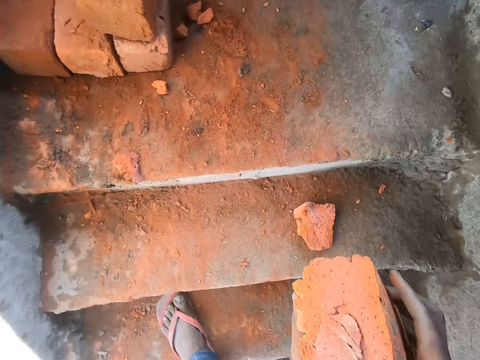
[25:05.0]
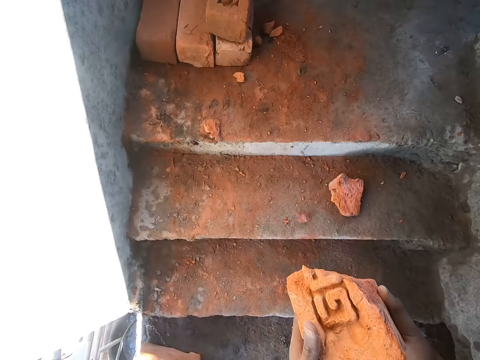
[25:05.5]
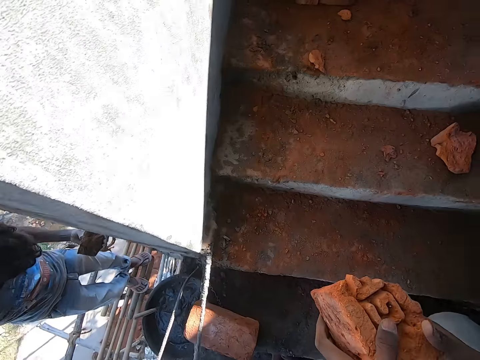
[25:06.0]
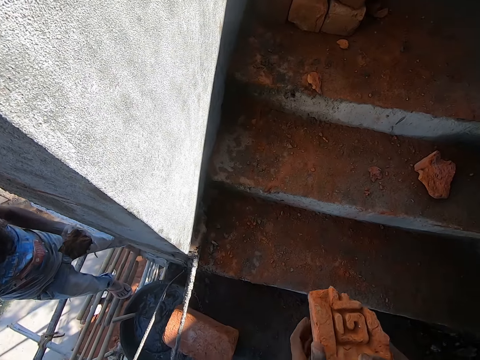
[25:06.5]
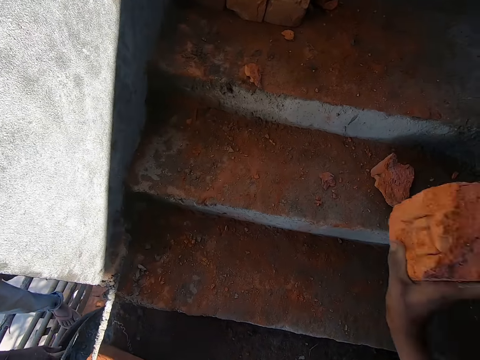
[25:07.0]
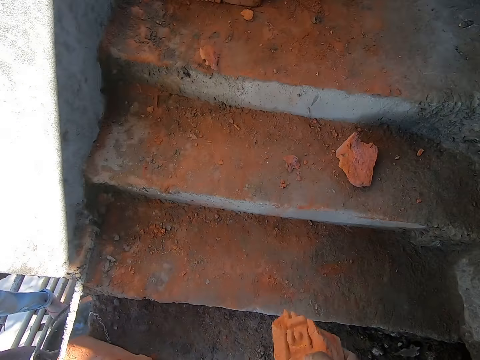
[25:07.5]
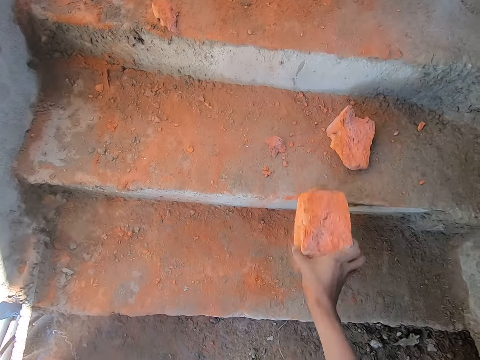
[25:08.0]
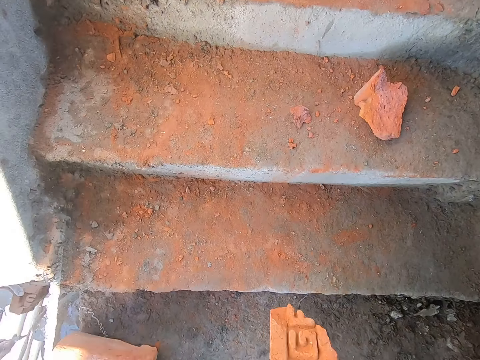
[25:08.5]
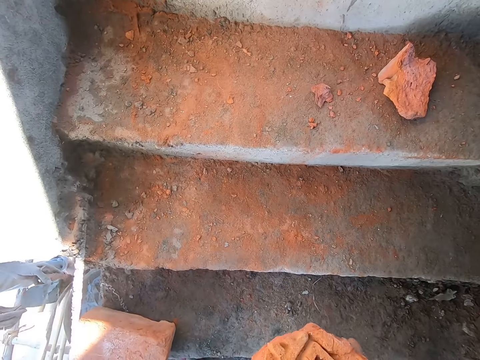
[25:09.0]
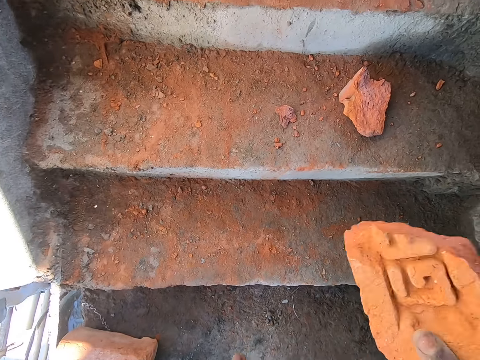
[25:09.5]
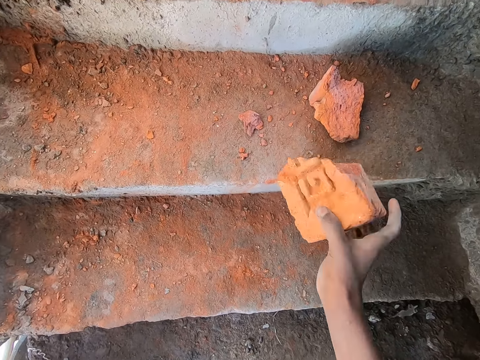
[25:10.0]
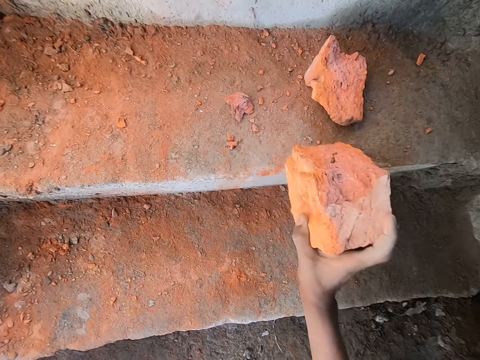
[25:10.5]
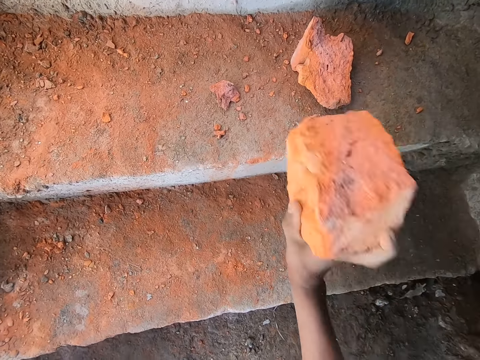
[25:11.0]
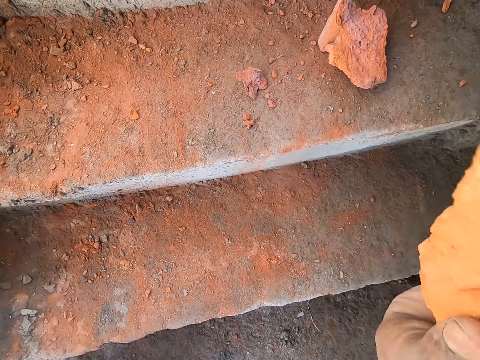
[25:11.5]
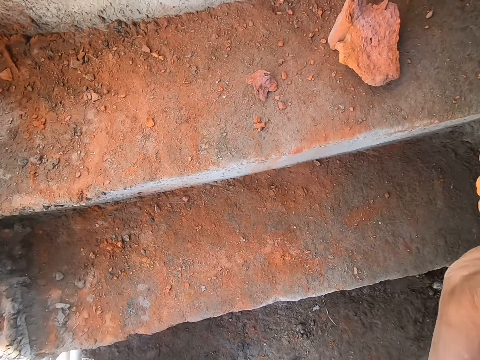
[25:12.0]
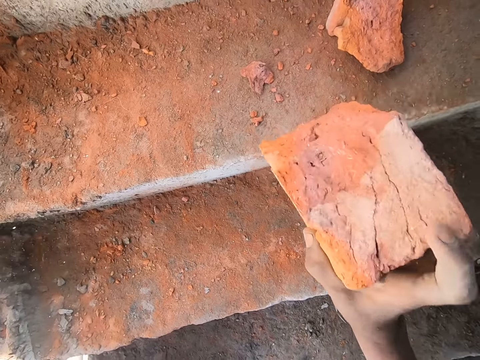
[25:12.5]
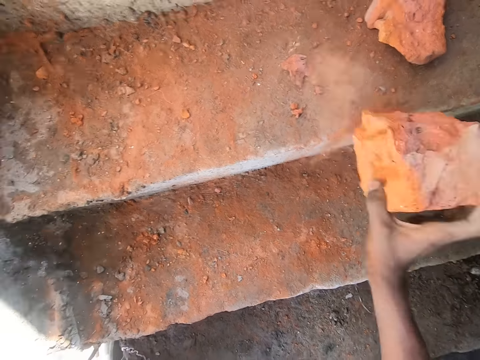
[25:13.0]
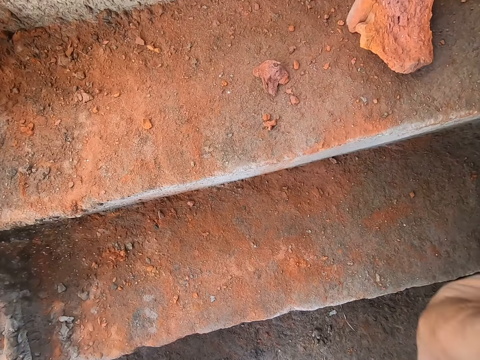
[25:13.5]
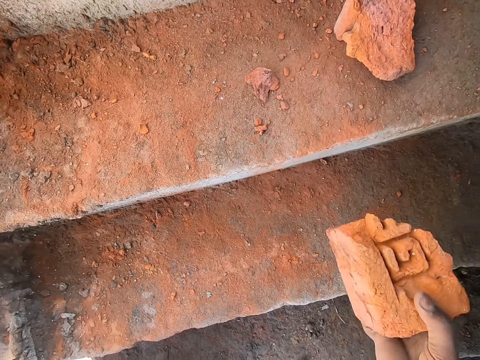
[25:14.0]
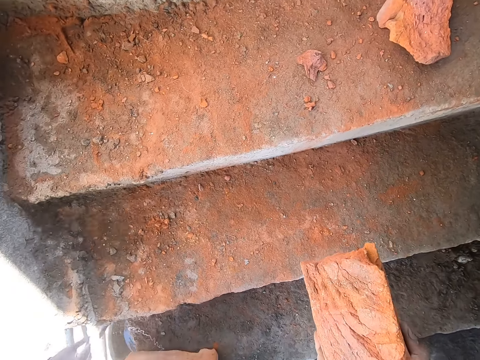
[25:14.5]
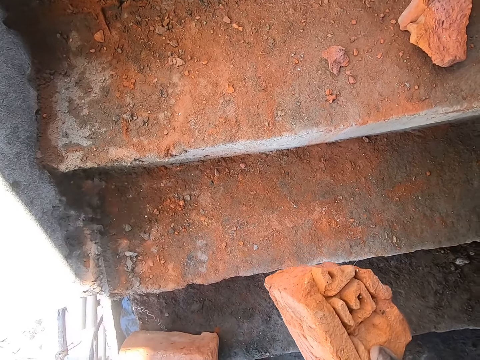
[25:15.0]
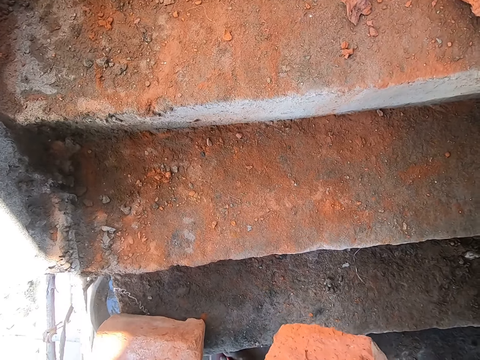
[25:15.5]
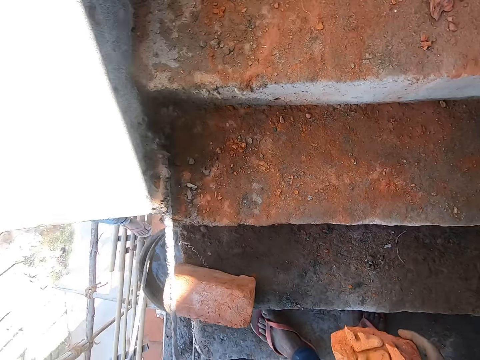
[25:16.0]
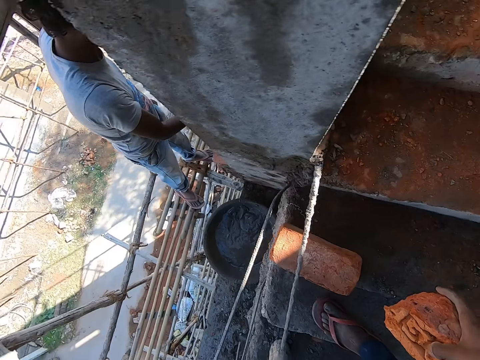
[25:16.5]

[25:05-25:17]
A man holds a brick with his left hand. The camera wearer hits the brick on the ground with his right hand.

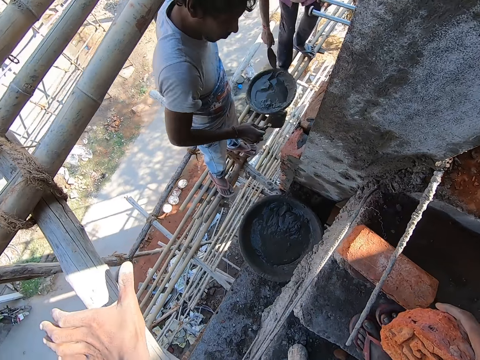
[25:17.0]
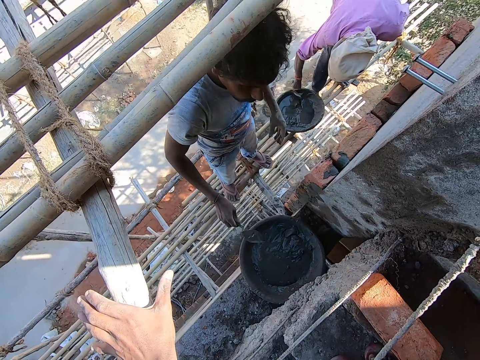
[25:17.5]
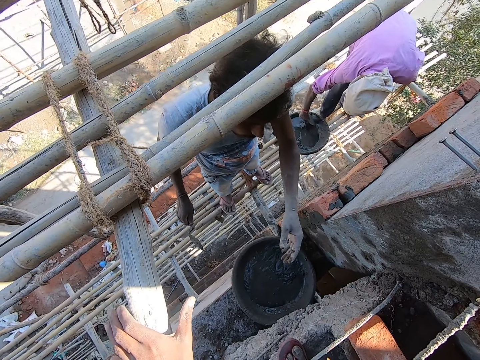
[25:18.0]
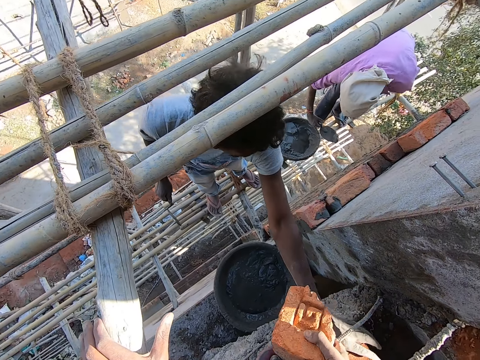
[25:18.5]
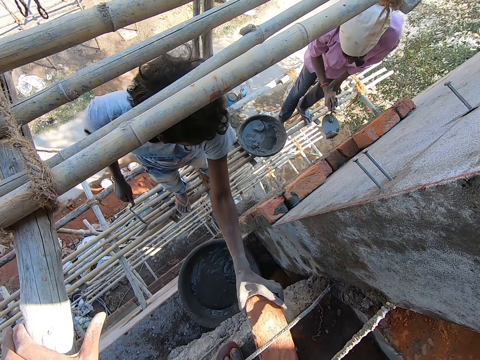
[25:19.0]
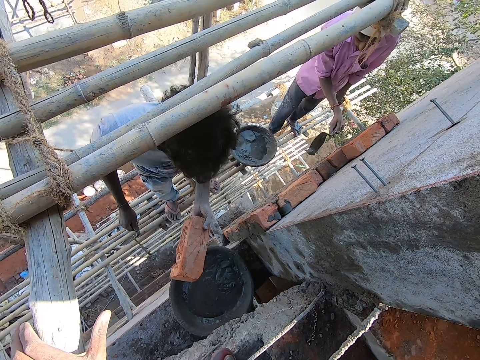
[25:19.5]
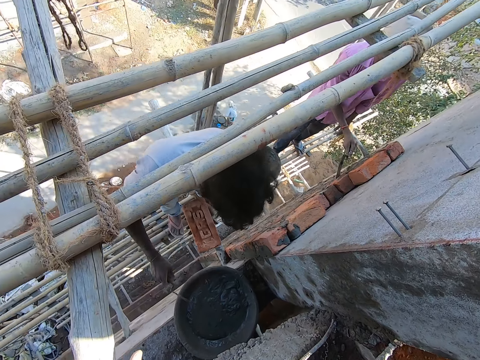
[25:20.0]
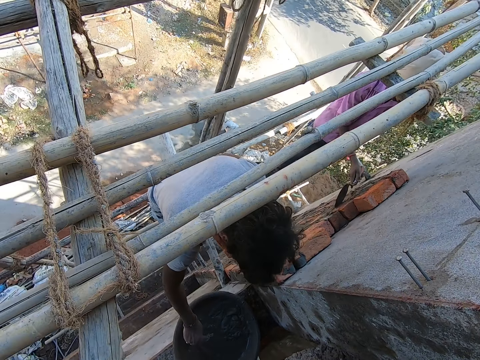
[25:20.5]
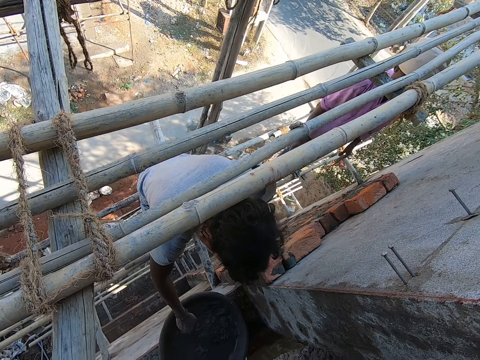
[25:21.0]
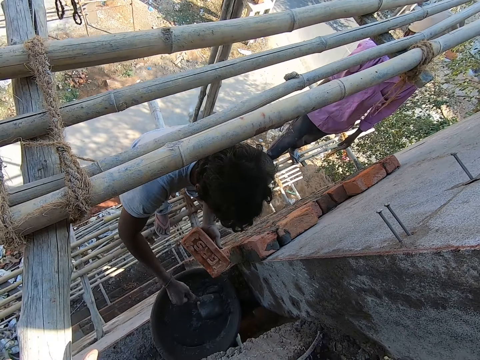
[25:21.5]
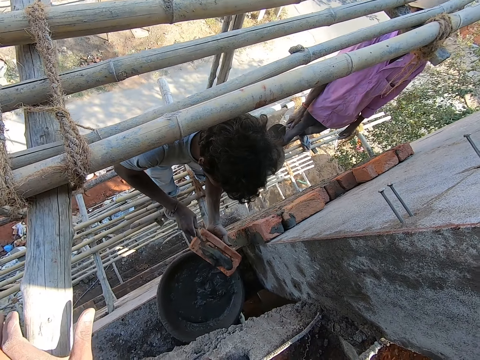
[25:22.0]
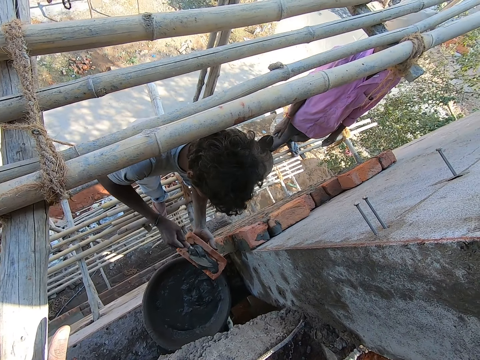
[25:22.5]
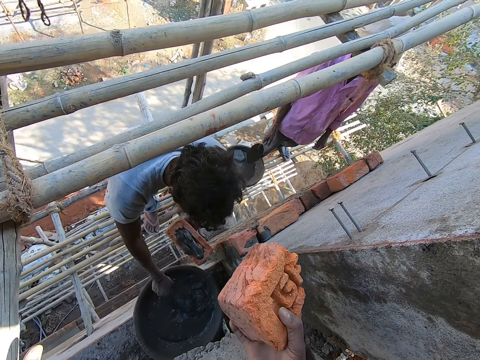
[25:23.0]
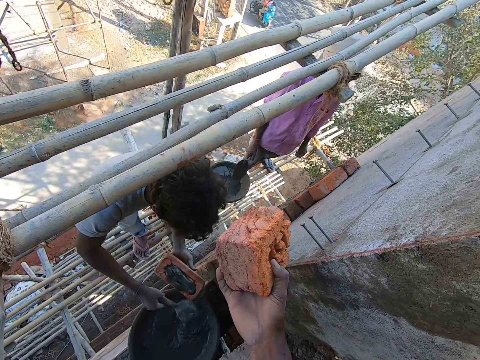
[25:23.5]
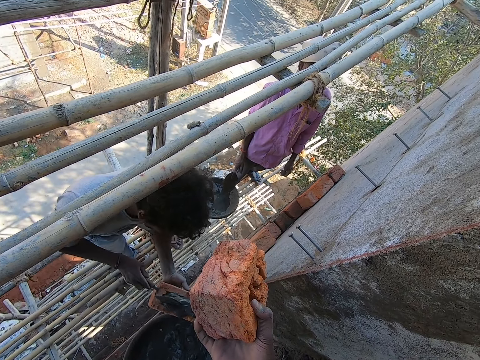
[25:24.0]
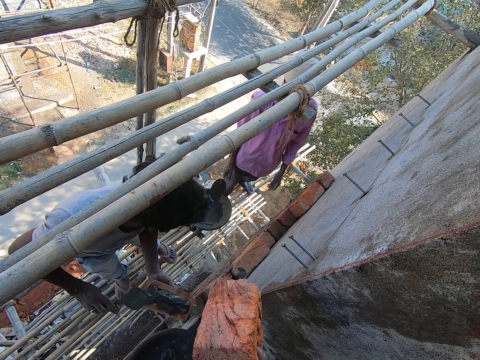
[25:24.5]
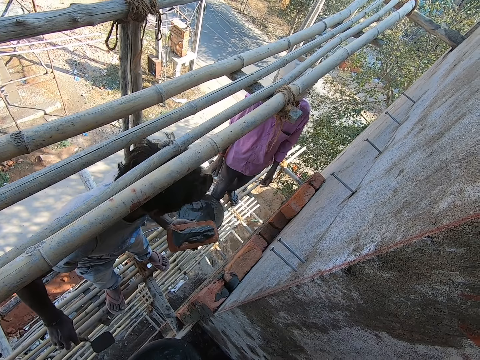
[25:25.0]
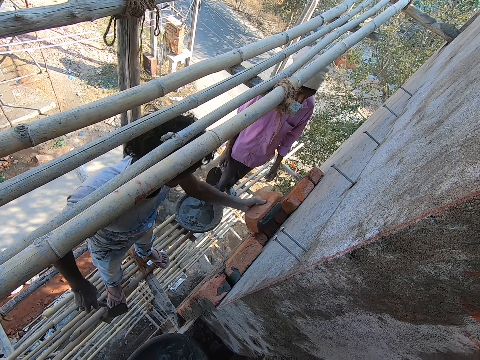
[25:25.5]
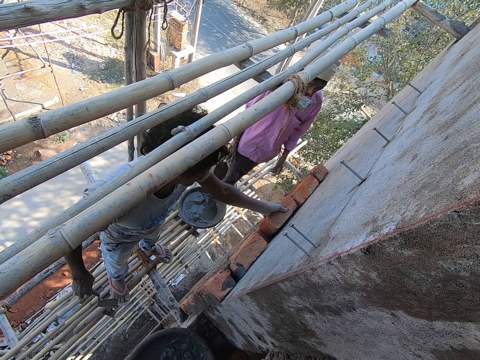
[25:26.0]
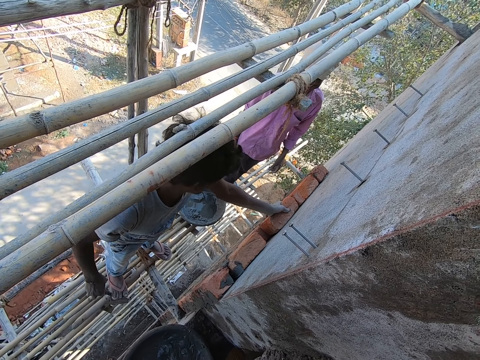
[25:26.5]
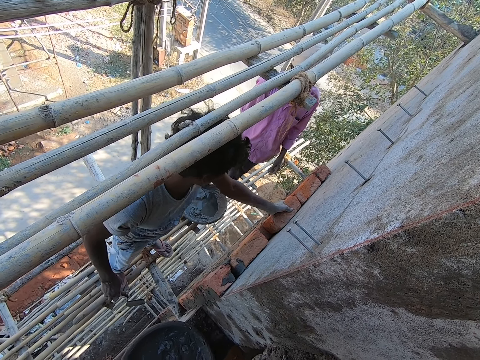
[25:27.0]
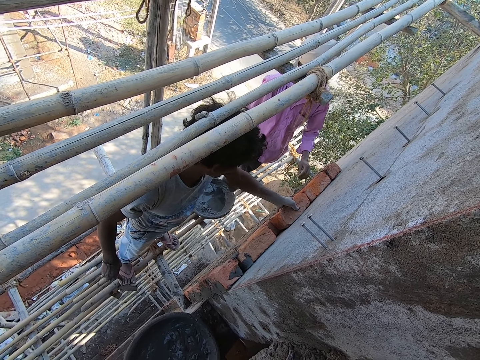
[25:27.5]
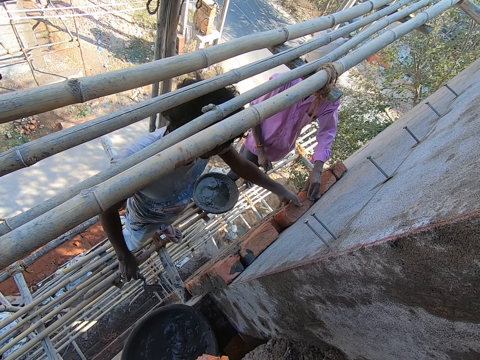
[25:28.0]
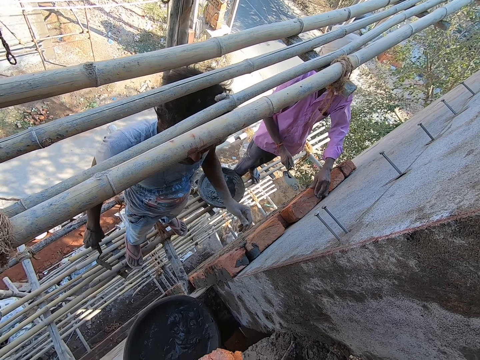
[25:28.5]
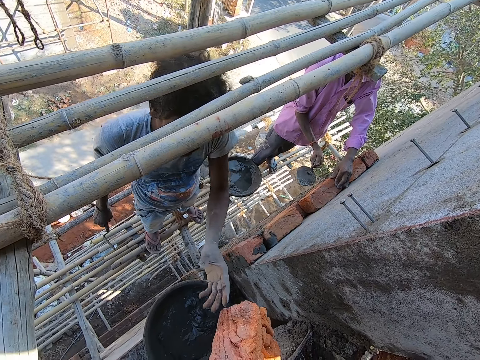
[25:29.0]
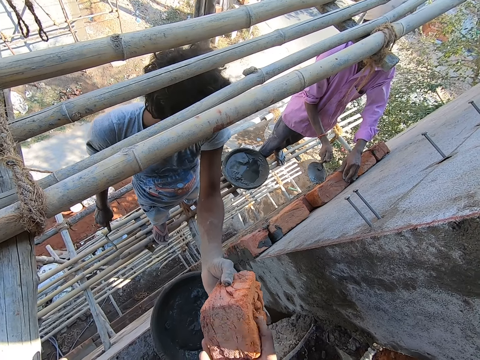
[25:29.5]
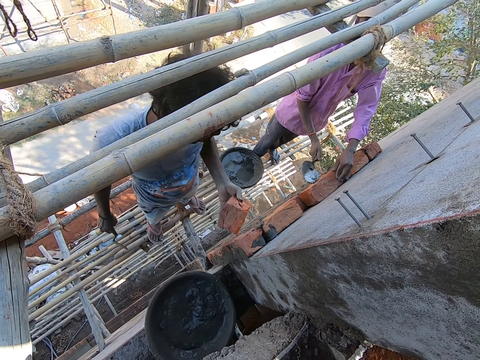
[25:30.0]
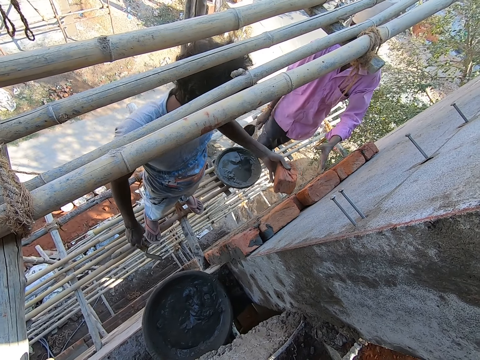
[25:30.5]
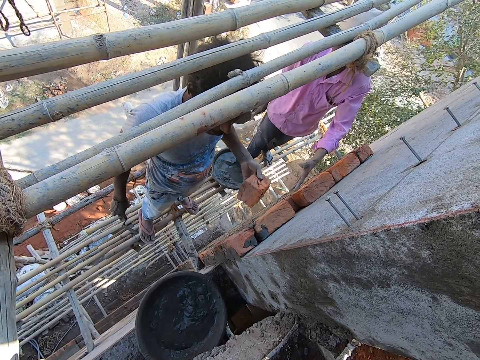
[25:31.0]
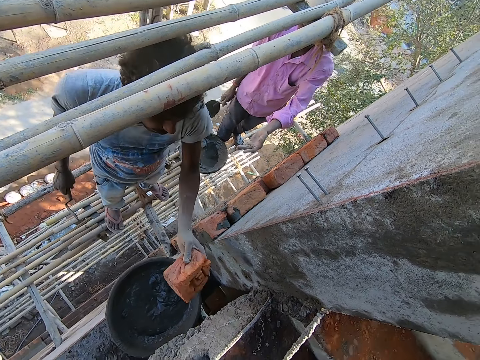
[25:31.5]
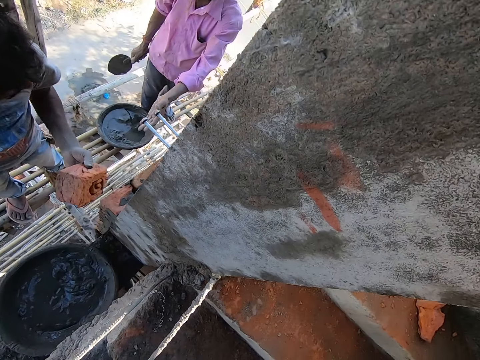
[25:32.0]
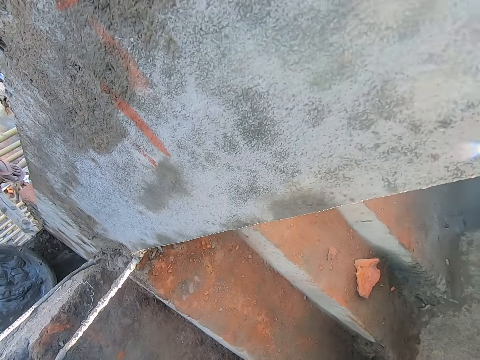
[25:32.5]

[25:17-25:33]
A man takes concrete from the container with the trowel in his right hand. Another man collects the brick from the camera wearer with his left hand. The first man plasters the brick with the concrete on the trowel in his right hand. The other man takes the concrete from the container with the trowel in his right hand. He pours the concrete from the trowel in his right hand on the brick. The camera wearer speaks to the other man and the first man. The other man takes the concrete from the container with the trowel in his right hand. He pours the concrete from the trowel in his right hand on the brick. He lays the brick in his left hand on the wall. He holds the brick with his left hand. The first man hits the brick with the trowel in his right hand. The other man collects the brick from the camera wearer with his left hand. The first man stretches his left hand towards the other man.
